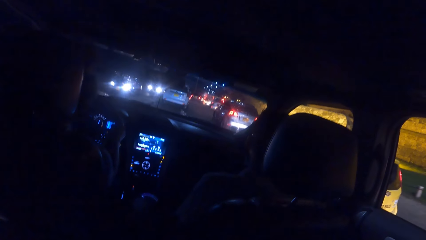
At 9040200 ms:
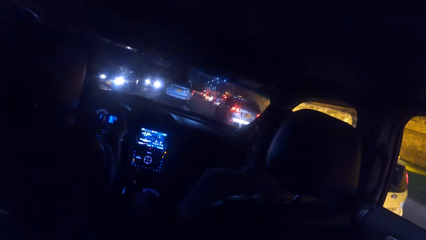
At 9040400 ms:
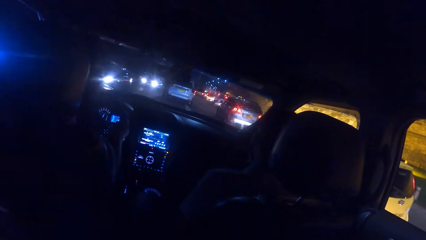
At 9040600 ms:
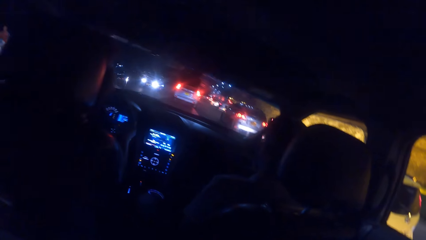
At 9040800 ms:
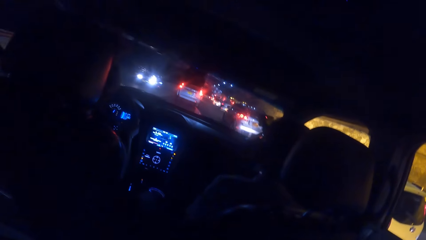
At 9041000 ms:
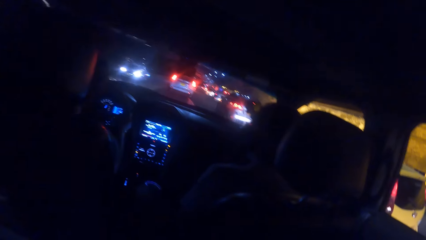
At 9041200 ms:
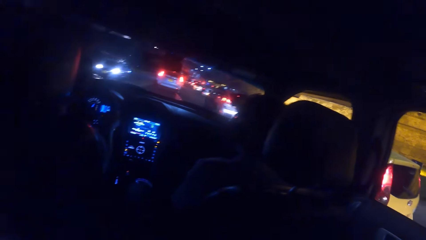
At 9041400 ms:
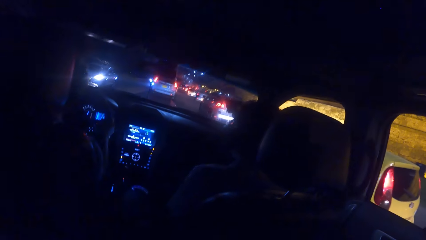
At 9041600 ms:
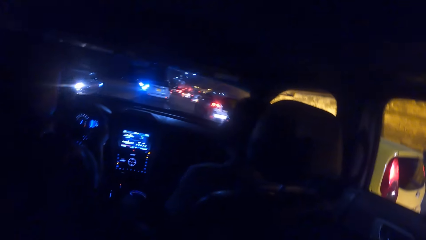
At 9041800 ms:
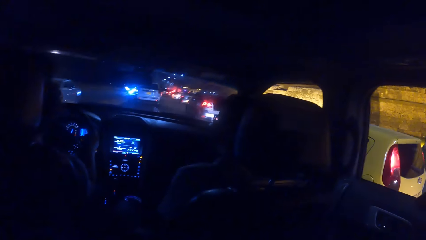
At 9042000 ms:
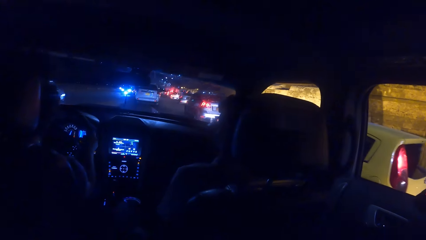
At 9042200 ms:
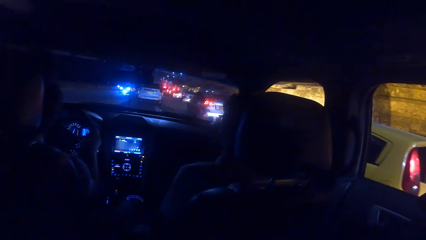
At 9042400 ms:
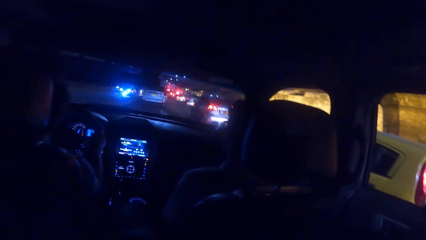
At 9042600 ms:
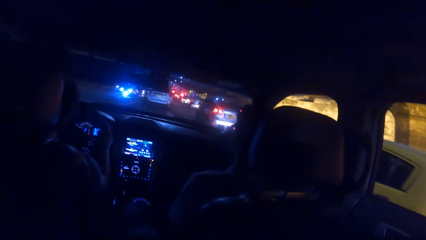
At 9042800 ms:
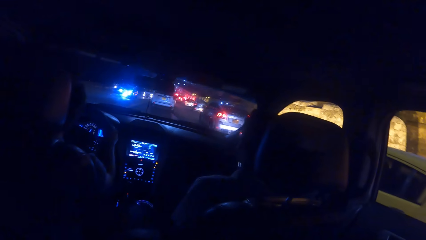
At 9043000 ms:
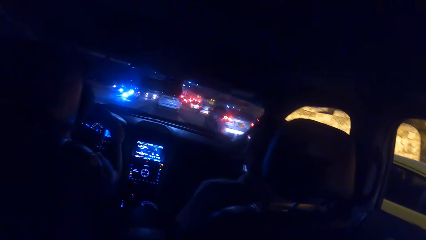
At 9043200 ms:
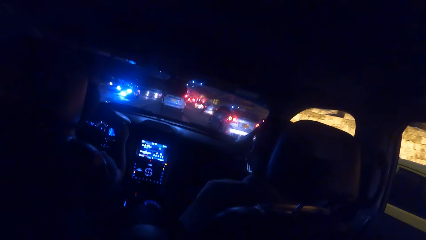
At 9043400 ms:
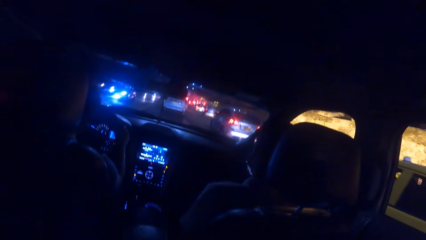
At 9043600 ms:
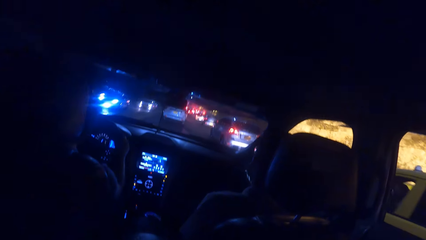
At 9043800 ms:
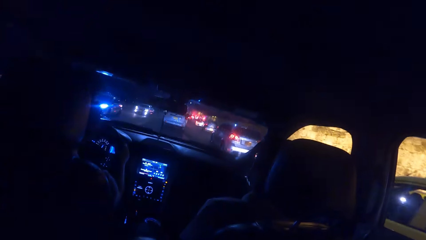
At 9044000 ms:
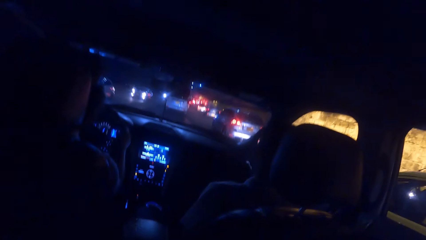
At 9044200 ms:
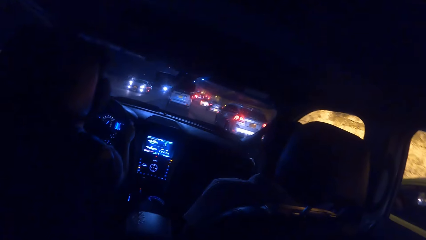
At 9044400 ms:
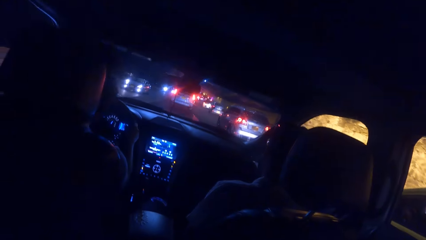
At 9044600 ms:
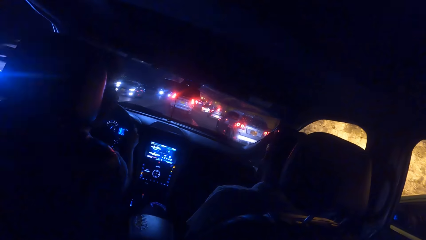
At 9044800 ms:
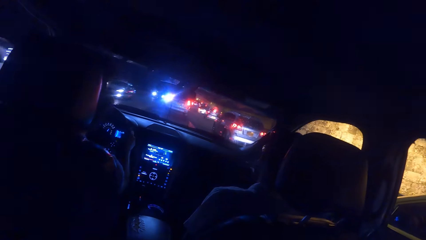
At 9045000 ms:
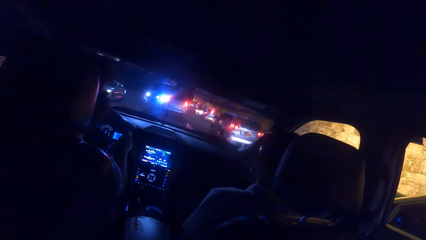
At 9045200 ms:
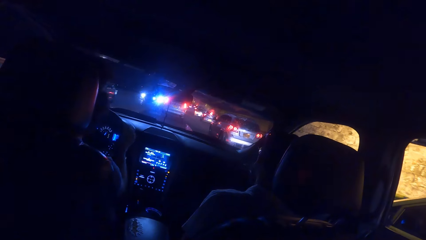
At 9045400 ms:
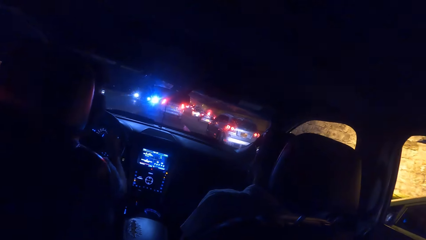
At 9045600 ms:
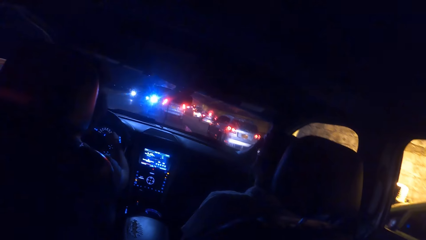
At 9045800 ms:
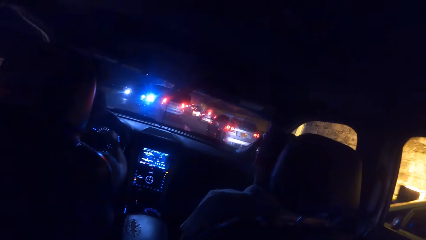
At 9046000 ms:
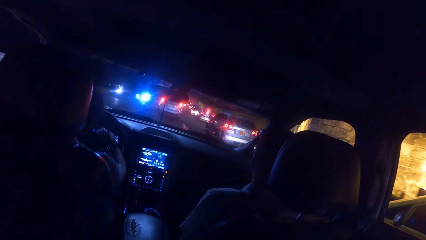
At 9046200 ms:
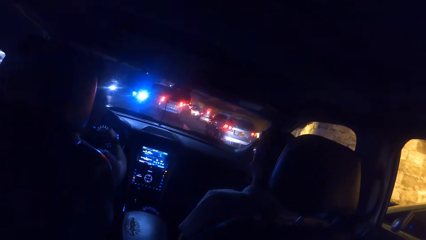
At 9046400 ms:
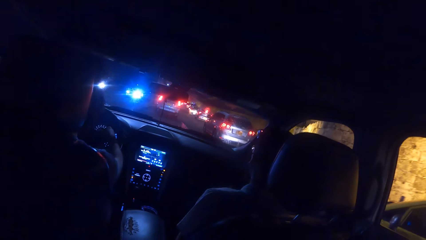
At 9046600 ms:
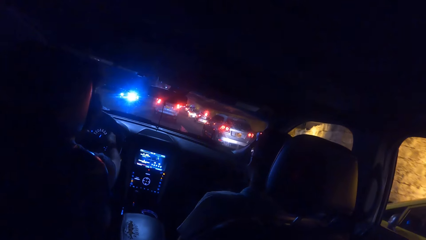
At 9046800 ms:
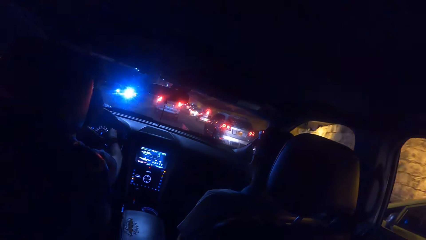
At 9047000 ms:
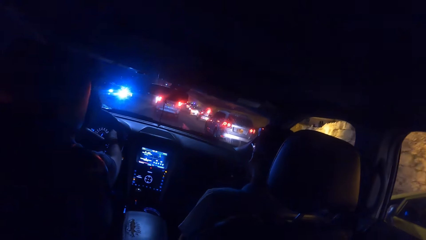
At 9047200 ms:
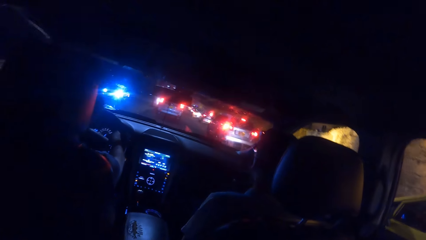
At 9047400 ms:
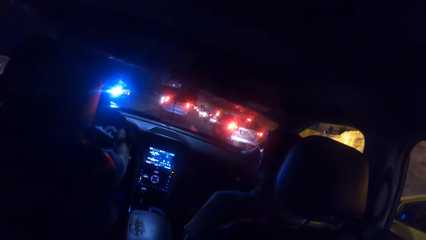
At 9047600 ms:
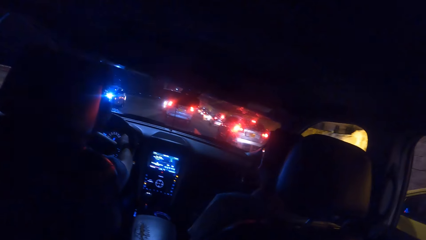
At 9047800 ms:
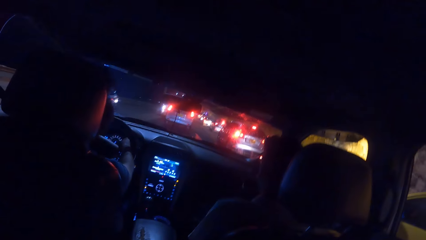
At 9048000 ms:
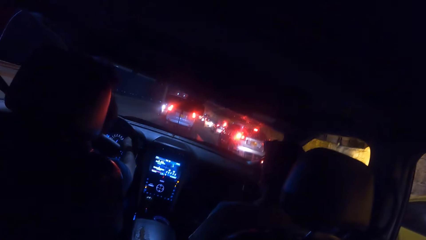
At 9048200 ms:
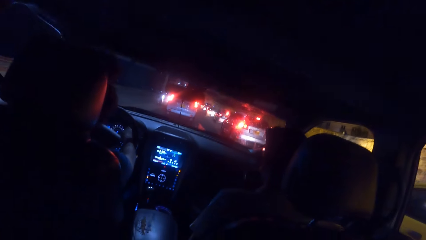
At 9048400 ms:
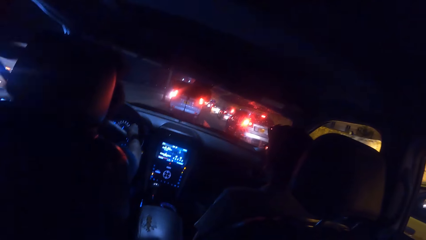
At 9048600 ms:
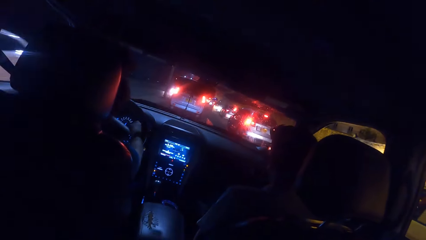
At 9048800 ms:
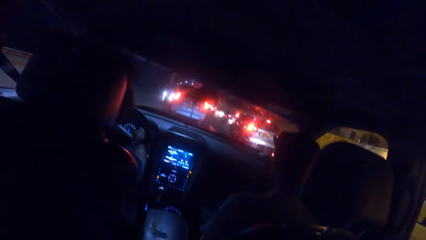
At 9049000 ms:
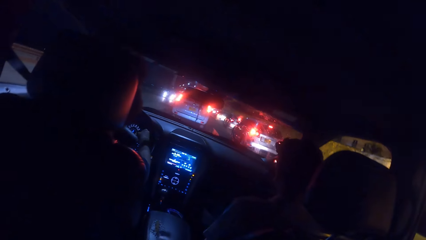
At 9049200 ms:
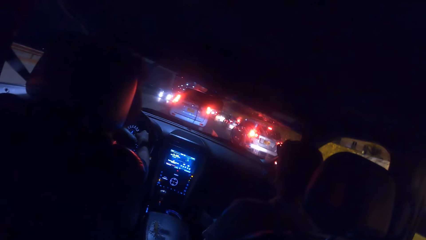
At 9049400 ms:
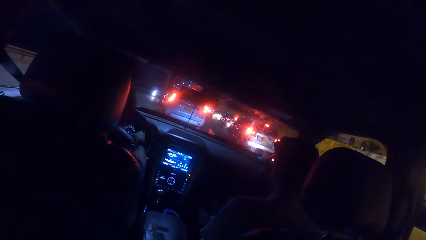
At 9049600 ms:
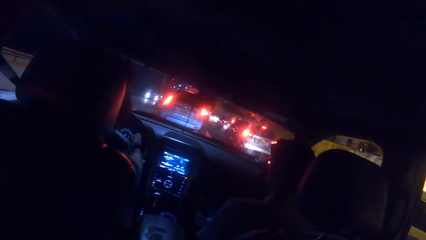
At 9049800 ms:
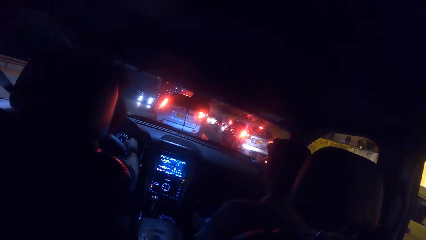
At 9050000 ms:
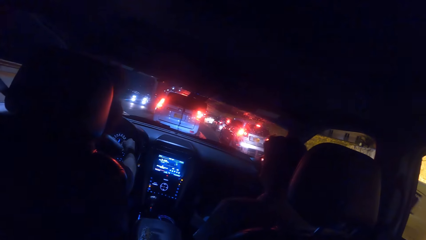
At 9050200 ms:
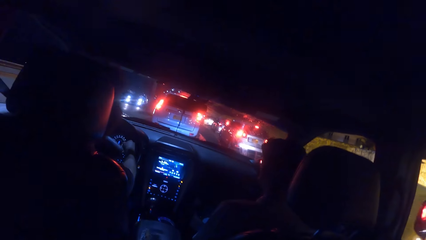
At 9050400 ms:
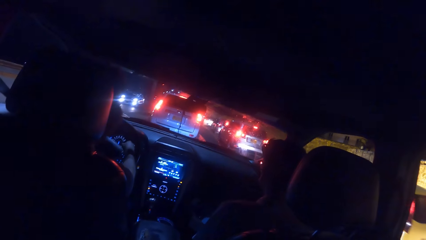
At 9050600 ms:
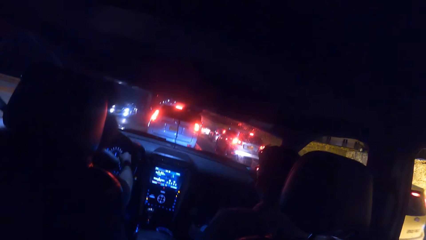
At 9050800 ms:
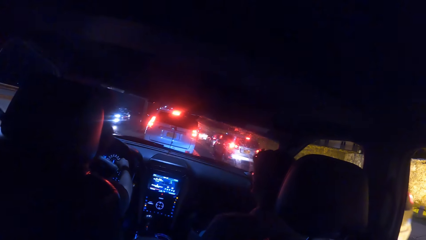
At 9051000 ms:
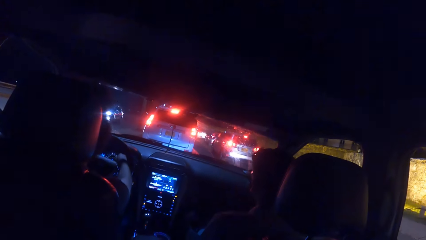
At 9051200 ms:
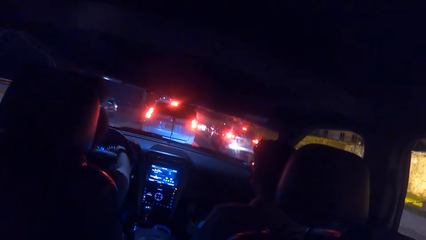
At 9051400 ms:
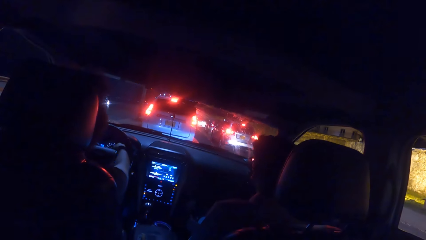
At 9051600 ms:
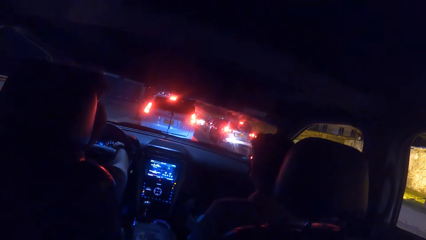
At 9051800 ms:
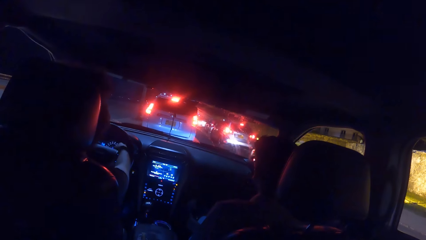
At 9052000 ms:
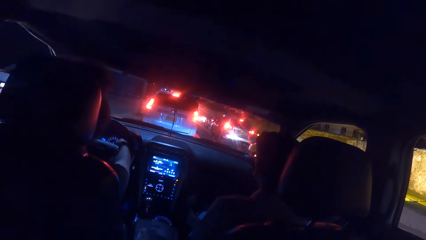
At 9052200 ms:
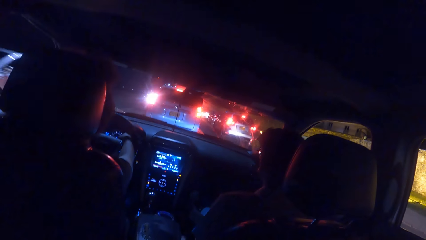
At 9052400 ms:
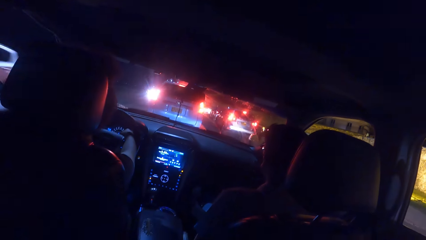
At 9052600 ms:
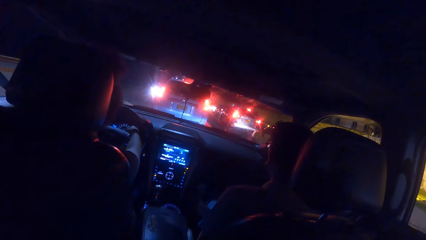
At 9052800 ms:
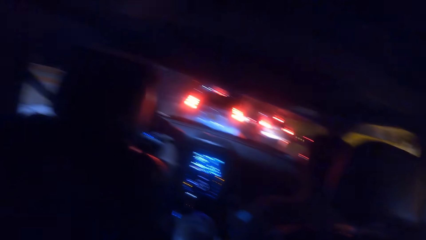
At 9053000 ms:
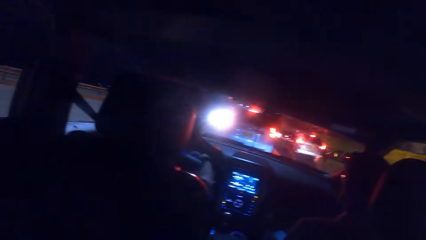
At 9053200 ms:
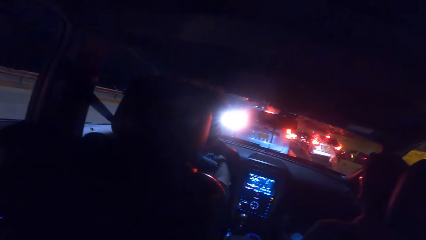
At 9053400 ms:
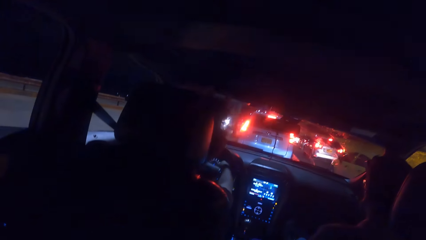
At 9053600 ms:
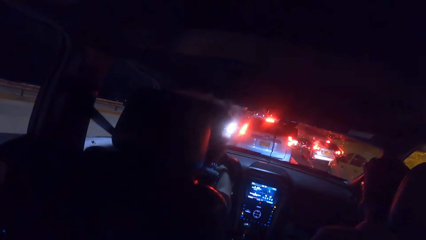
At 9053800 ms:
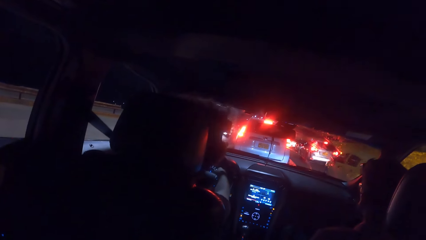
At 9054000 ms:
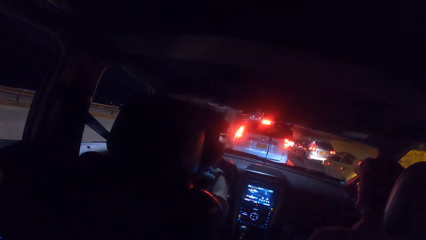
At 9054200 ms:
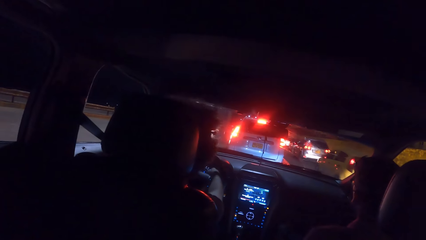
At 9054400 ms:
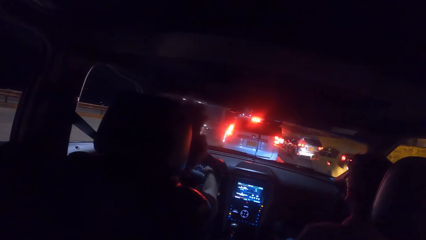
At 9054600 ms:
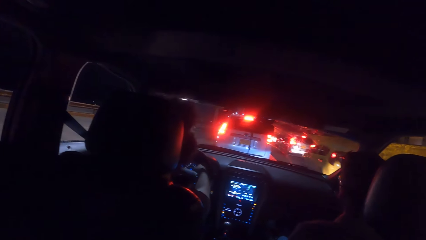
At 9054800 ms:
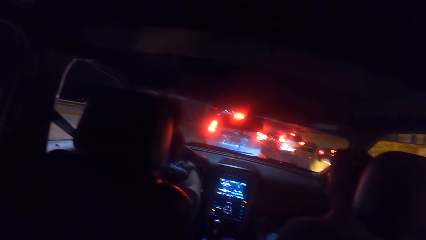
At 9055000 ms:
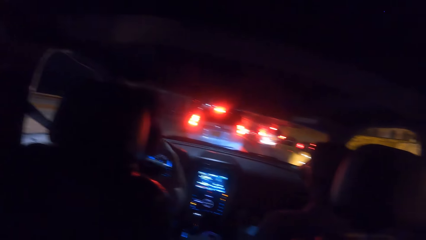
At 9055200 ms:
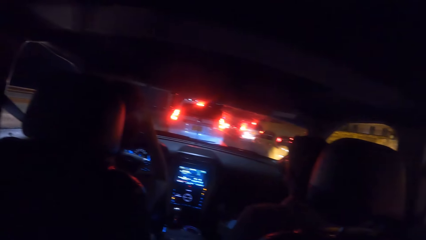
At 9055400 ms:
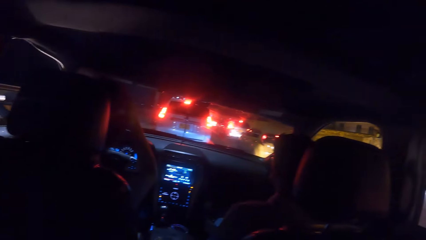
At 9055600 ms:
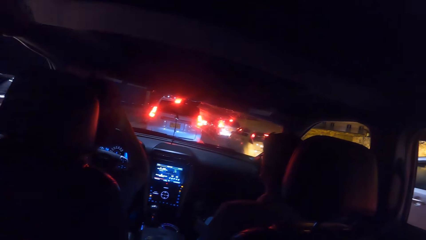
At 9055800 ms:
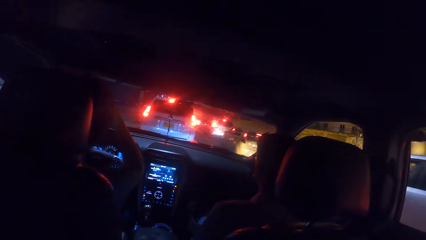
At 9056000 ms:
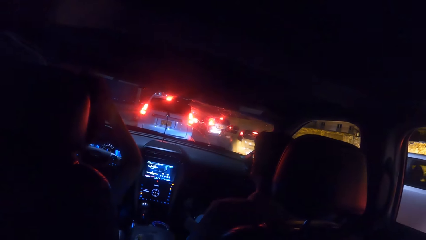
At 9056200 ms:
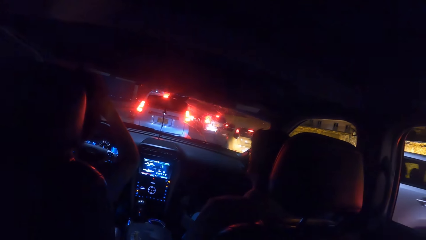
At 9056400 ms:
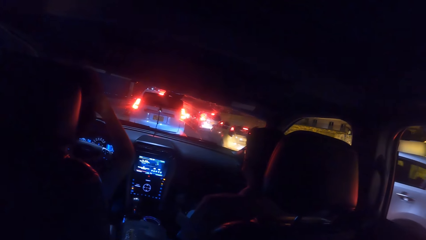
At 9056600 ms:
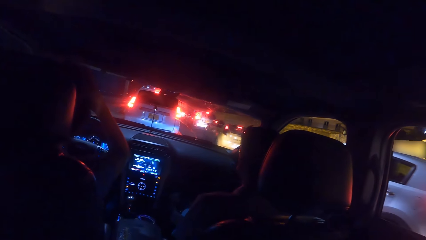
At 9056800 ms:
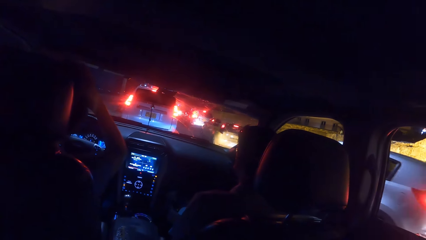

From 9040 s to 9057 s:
A man stops the car.
